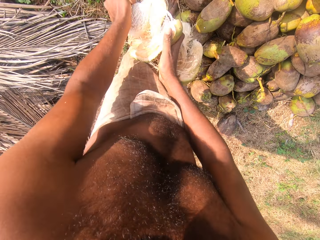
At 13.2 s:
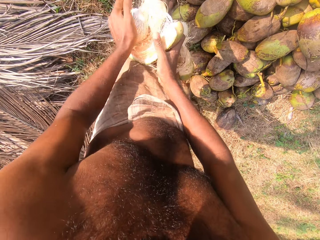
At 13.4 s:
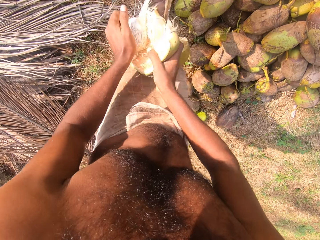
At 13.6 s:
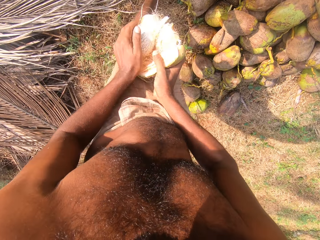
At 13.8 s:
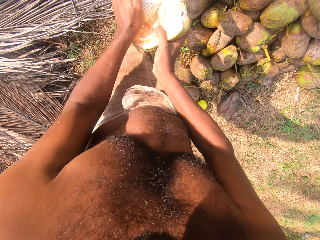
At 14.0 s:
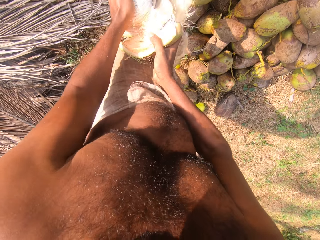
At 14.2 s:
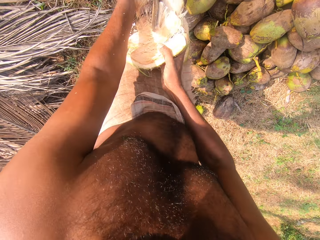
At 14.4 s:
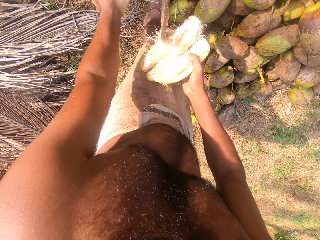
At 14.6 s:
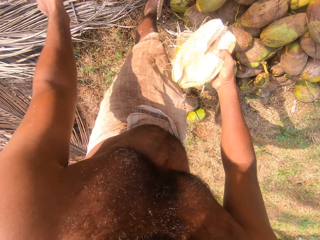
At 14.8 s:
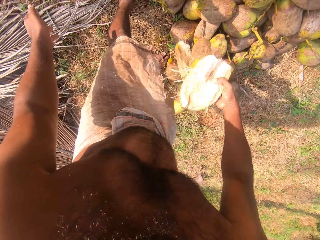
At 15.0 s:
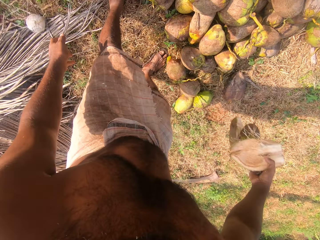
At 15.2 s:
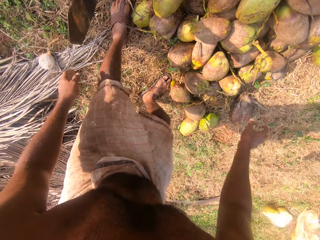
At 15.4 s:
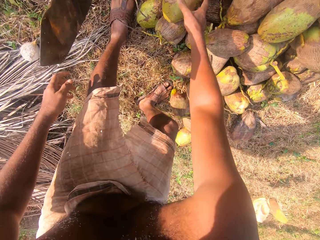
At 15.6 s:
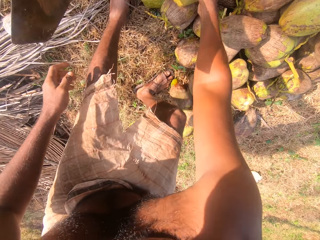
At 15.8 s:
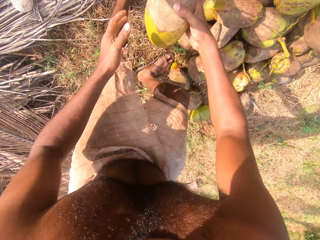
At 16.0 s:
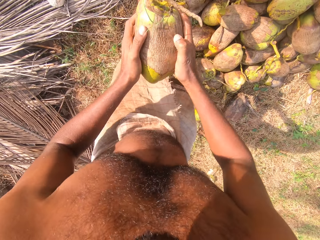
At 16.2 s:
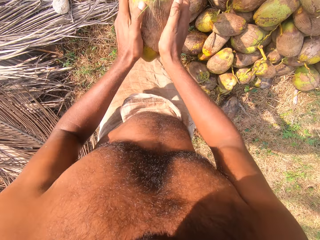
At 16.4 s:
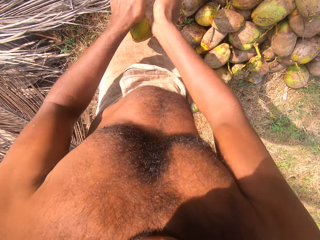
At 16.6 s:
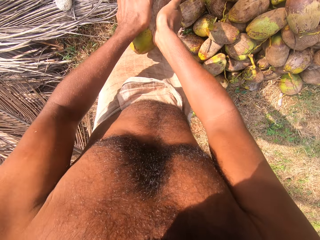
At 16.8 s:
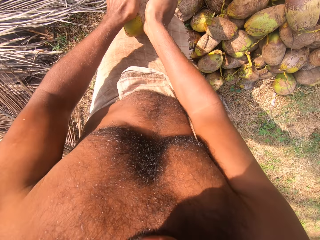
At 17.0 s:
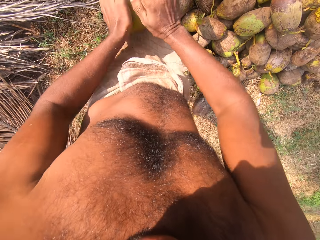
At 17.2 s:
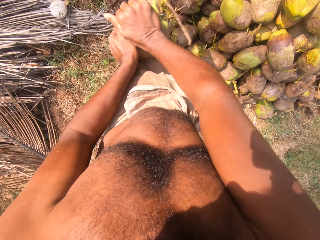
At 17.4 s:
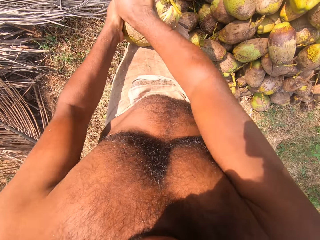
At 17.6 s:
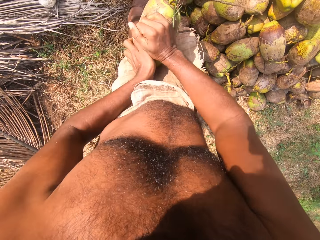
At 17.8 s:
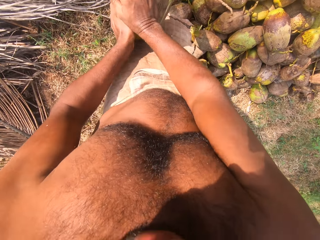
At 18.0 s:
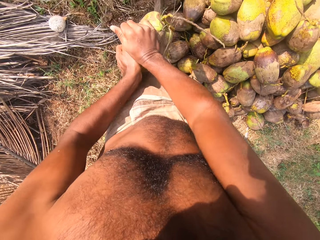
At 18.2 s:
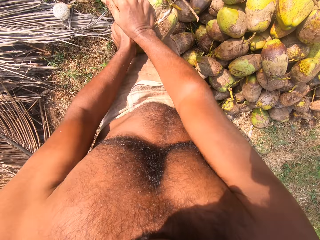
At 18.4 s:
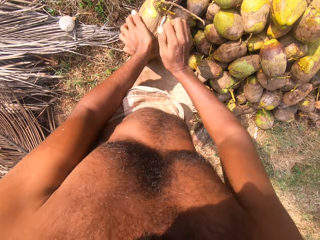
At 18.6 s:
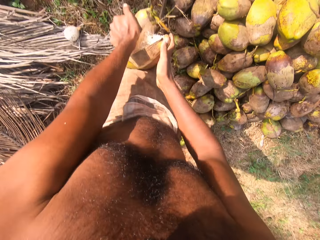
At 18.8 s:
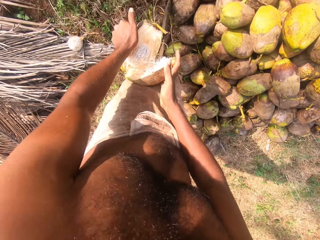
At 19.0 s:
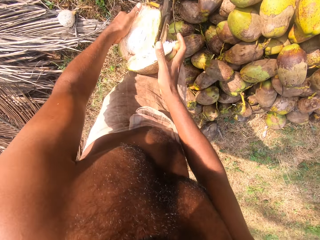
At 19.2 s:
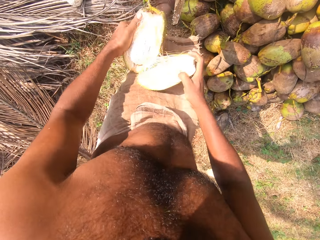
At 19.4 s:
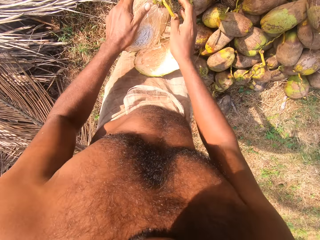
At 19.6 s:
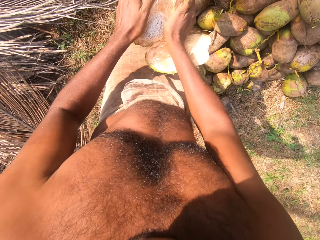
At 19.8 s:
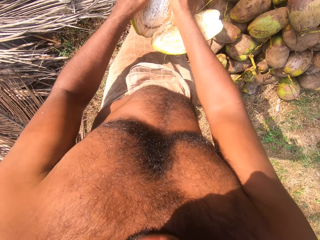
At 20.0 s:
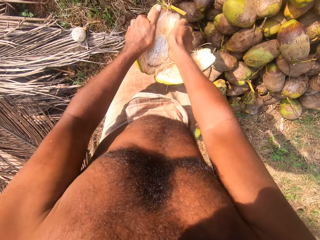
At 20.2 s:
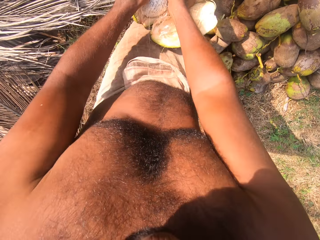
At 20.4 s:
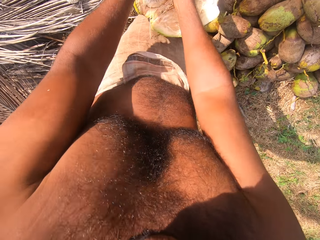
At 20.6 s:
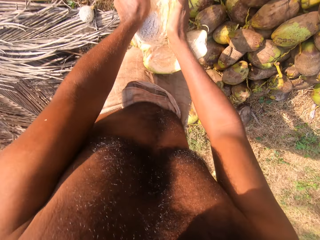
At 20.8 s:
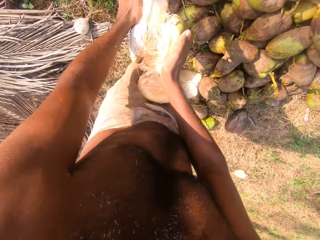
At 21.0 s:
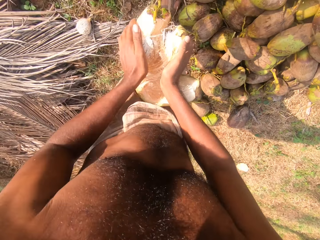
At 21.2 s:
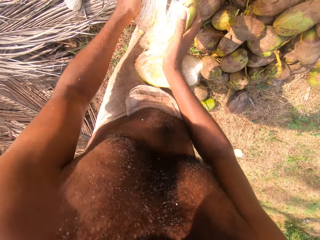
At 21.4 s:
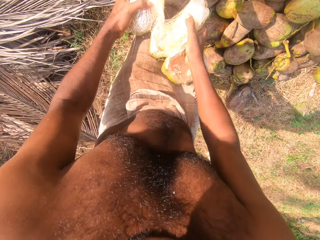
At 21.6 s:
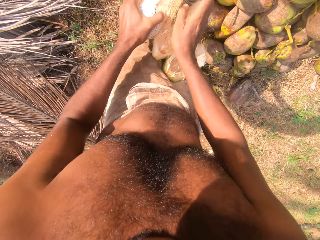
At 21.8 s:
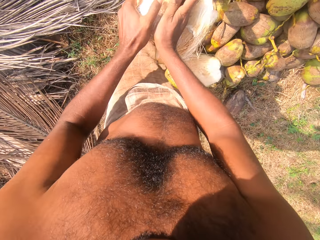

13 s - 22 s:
The camera wearer drops the coconut on the ground with his left hand. He drops the coconut husk on the ground with his right hand. He picks up a coconut fruit from the ground with his right hand. He holds the coconut fruit with both hands. He removes the coconut husk from the coconut on the cutlass on the ground with both hands.

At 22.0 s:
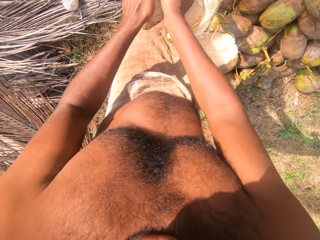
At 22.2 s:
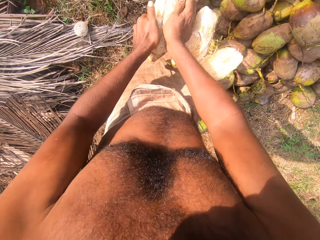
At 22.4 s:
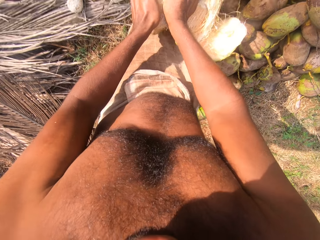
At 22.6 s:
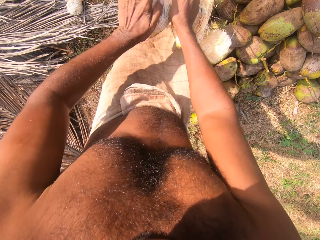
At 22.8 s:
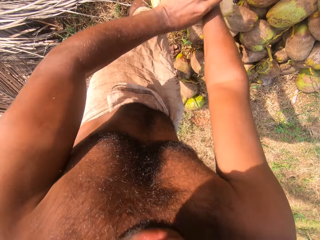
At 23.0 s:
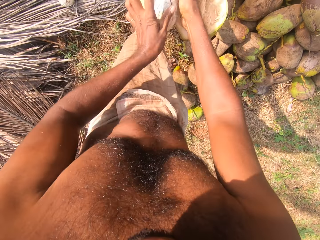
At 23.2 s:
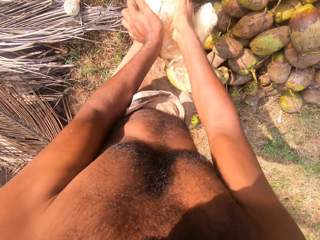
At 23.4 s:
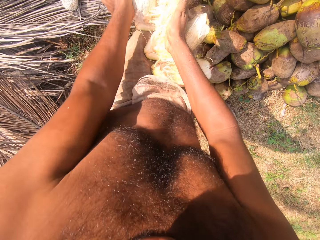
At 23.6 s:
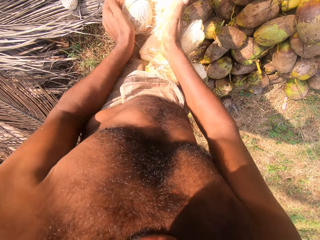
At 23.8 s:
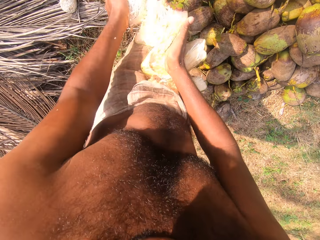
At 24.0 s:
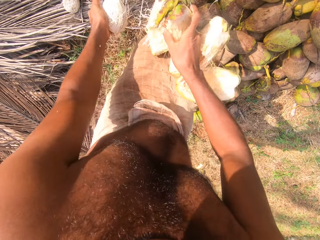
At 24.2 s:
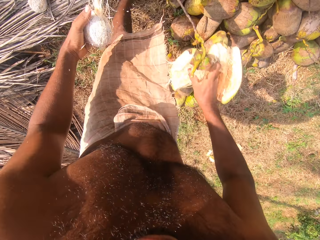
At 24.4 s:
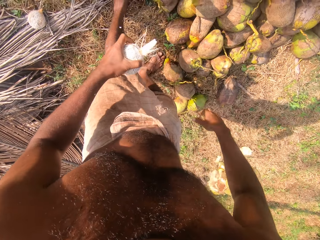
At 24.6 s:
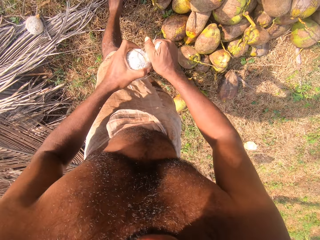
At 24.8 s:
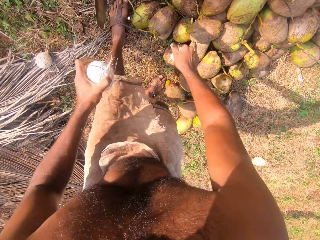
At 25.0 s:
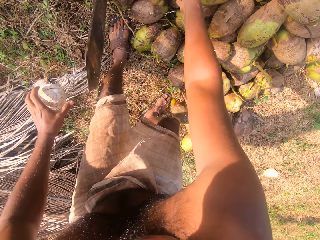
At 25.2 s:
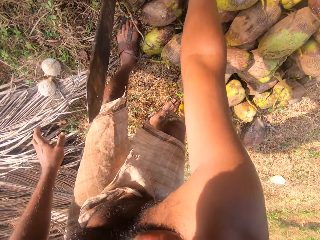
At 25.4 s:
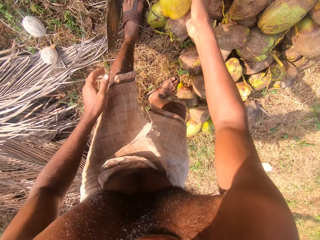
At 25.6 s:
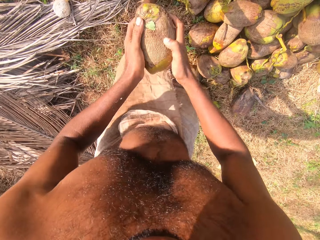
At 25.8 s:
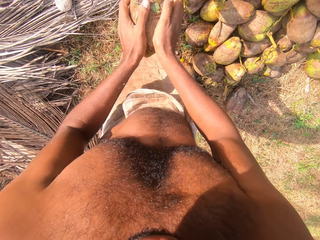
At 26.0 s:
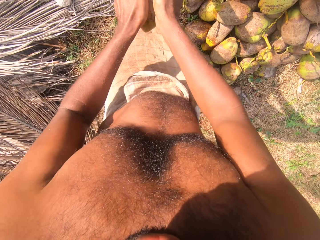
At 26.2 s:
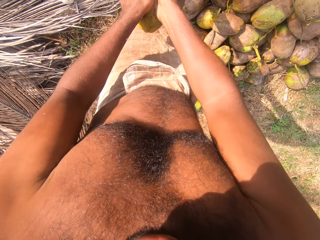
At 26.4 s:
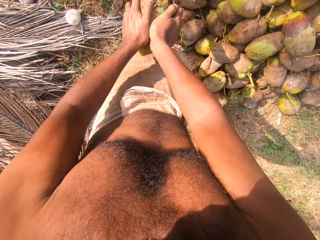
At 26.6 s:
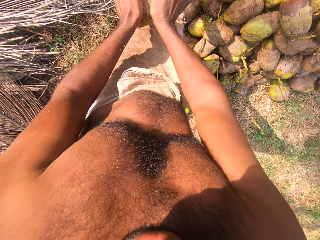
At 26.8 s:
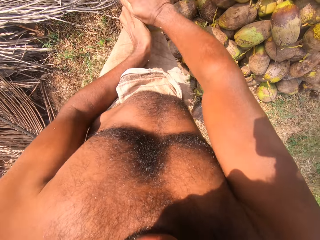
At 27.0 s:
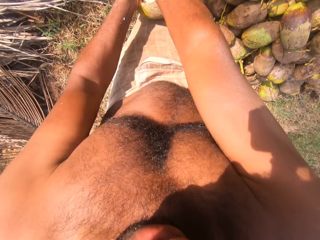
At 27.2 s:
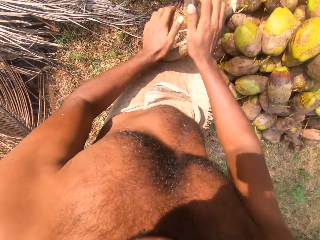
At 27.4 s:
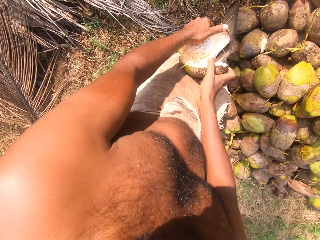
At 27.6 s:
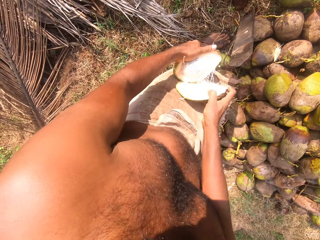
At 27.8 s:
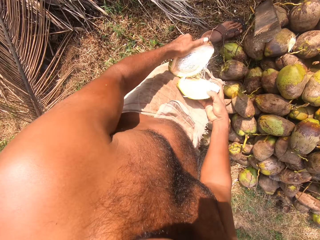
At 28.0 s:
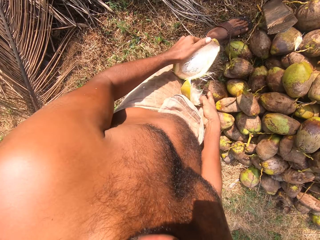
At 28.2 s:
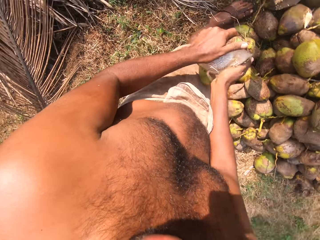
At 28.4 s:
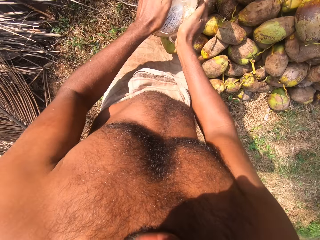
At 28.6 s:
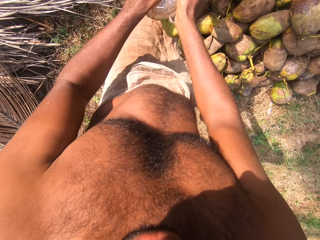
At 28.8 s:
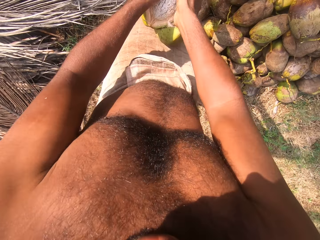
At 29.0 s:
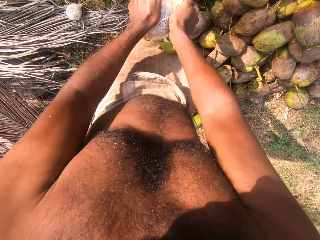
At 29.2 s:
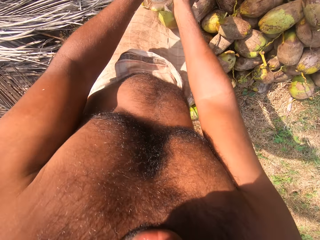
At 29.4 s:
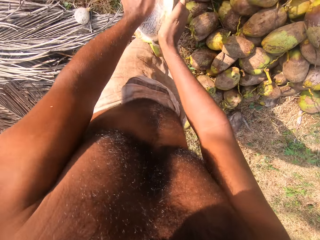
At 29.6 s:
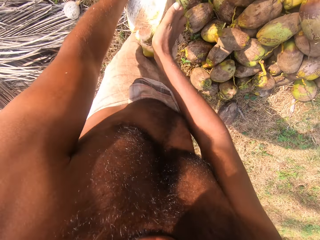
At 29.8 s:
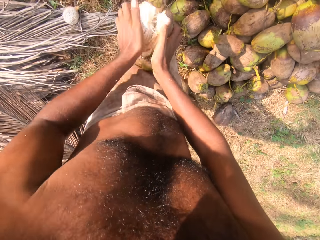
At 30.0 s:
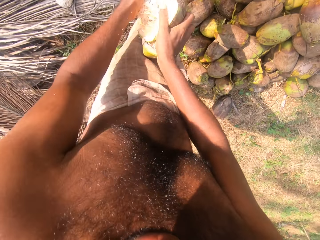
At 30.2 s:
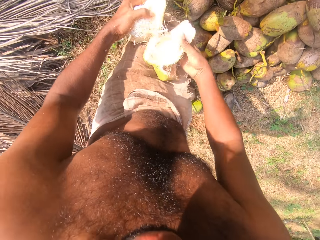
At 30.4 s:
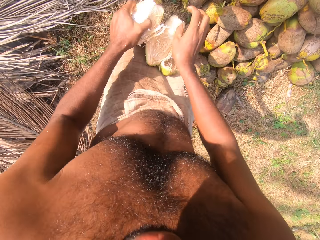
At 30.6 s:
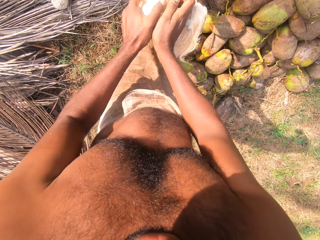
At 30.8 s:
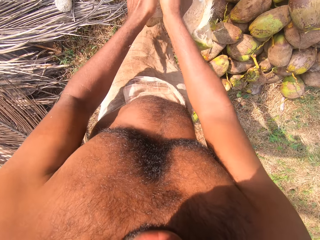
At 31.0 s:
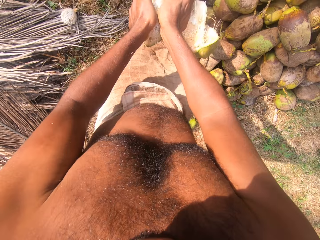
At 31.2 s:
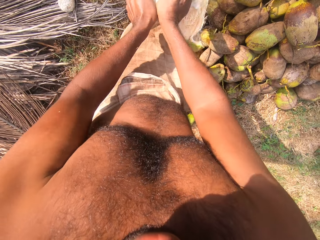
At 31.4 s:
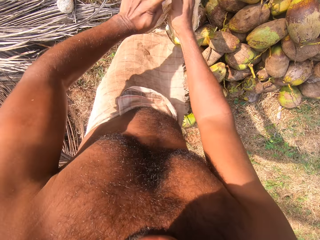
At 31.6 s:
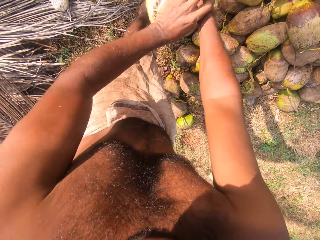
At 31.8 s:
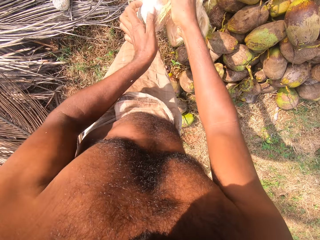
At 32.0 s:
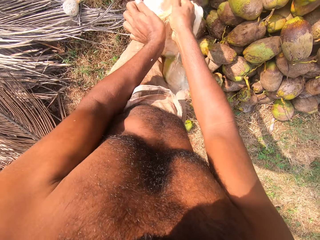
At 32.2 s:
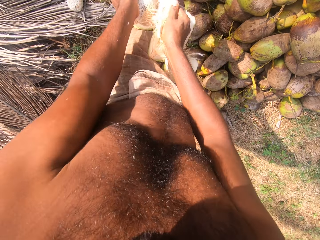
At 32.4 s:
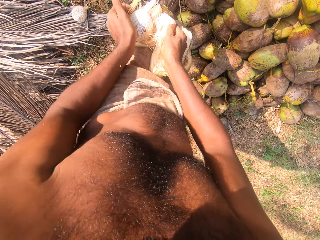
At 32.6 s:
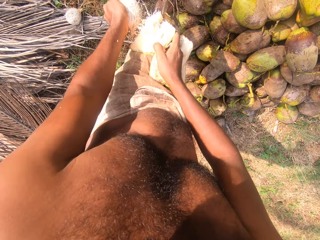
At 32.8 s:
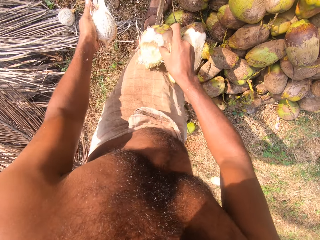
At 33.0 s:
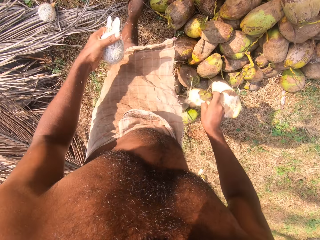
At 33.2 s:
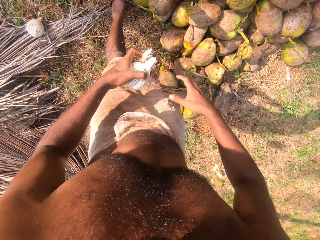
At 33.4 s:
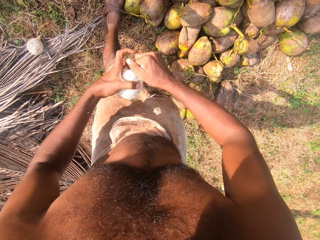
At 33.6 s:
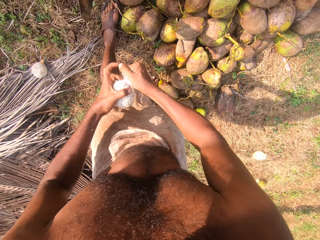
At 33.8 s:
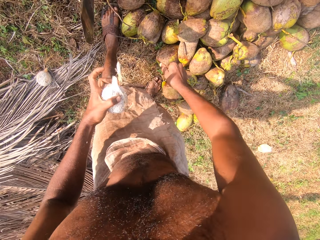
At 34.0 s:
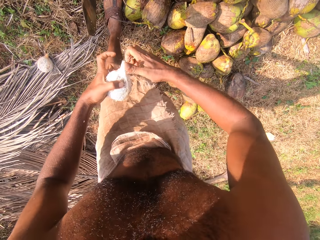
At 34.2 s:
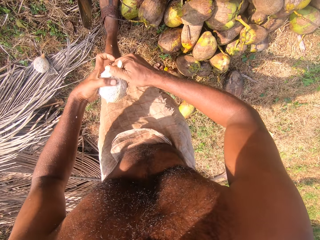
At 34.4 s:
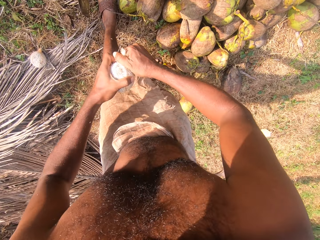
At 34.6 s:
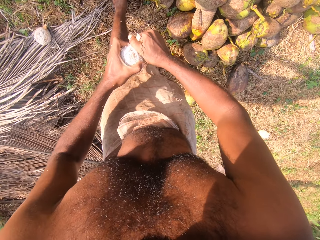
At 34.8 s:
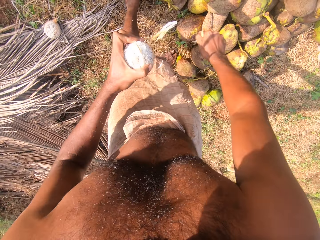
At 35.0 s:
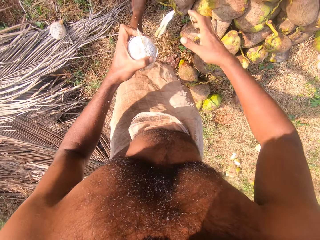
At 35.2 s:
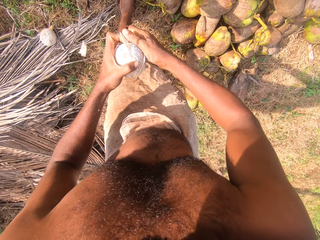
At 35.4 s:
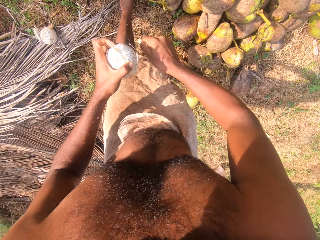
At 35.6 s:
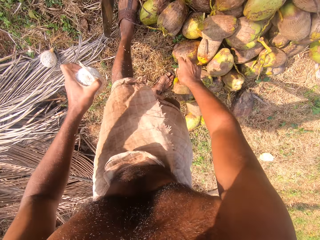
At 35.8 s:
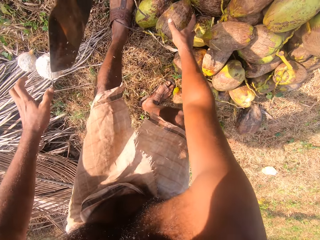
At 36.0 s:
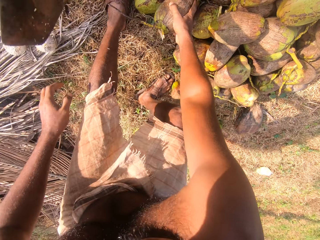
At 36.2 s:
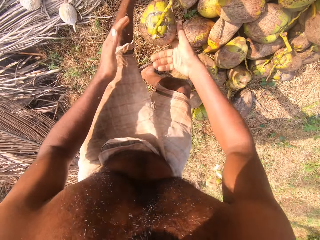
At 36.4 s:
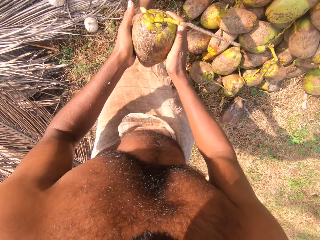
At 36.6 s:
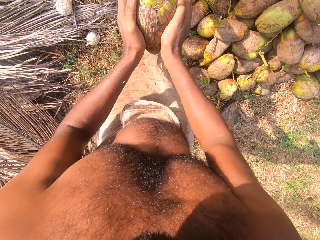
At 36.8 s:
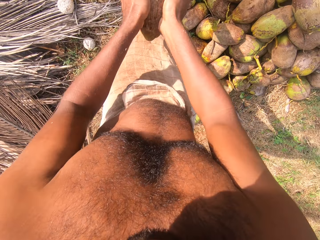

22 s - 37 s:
The camera wearer drops the coconut husk on the ground with his right hand. He removes the coconut husk from the coconut in his left hand with his right hand. He drops the coconut husk on the ground with his right hand. He drops the coconut on the ground with his left hand. He picks up a coconut fruit from the ground with his right hand. He holds the coconut fruit with both hands. He removes the coconut husk from the coconut on the cutlass on the ground with both hands. He removes the coconut husk from the coconut in his left hand with his right hand. He removes the coconut husk from the coconut on the cutlass on the ground with both hands. He drops the coconut husk on the ground with his right hand. He removes the coconut husk from the coconut in his left hand with his right hand. He drops the coconut on the ground with his left hand. He picks up a coconut fruit from the ground with his right hand. He holds the coconut fruit with both hands.
